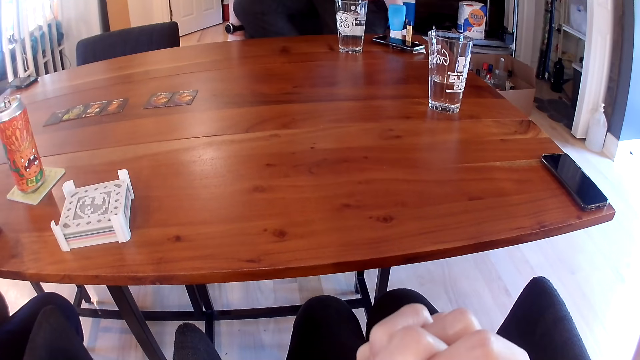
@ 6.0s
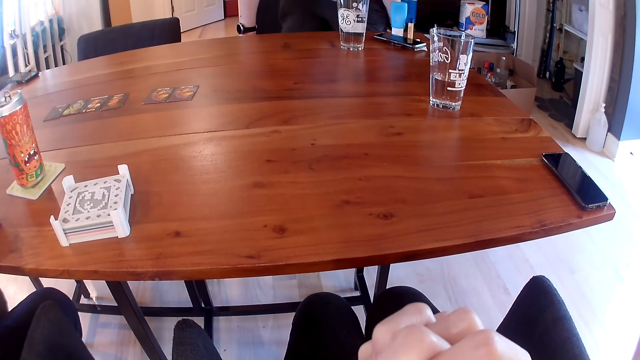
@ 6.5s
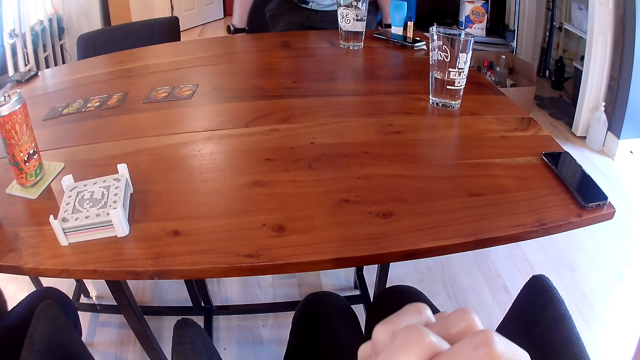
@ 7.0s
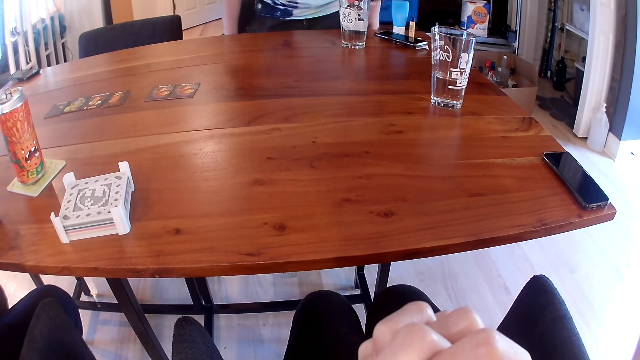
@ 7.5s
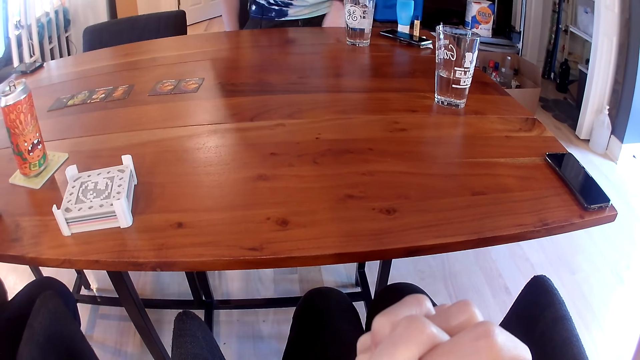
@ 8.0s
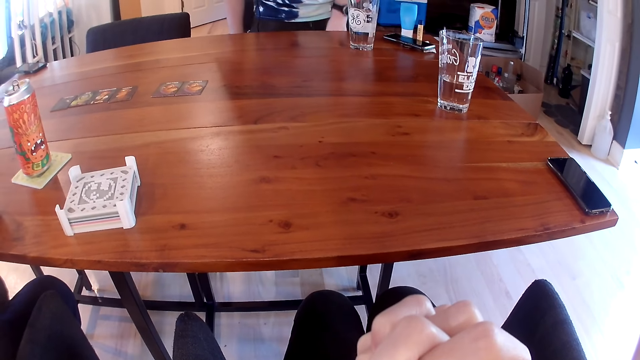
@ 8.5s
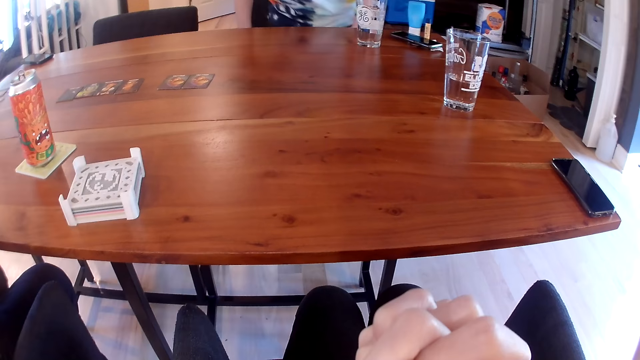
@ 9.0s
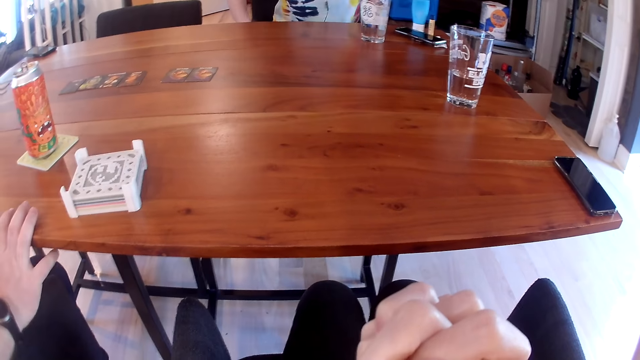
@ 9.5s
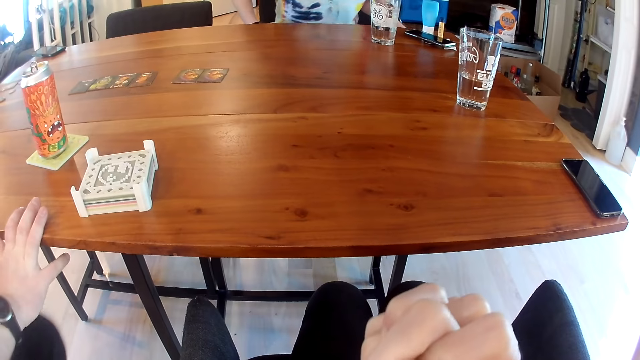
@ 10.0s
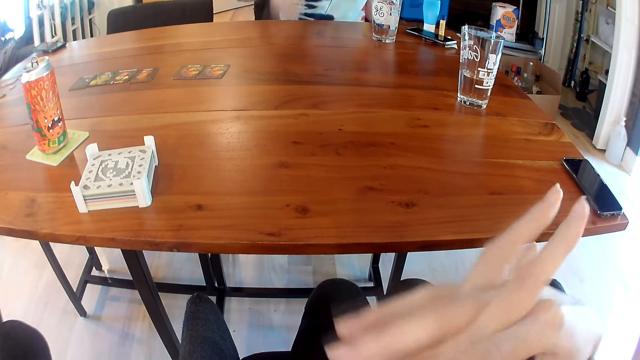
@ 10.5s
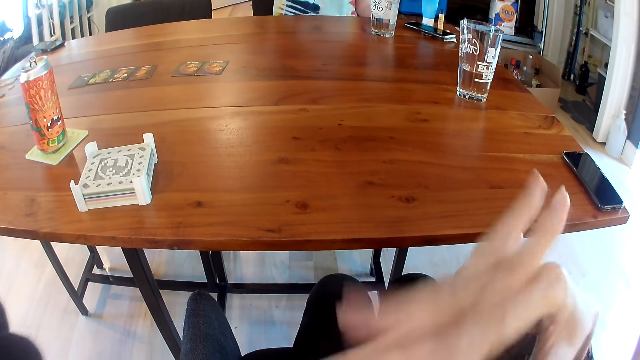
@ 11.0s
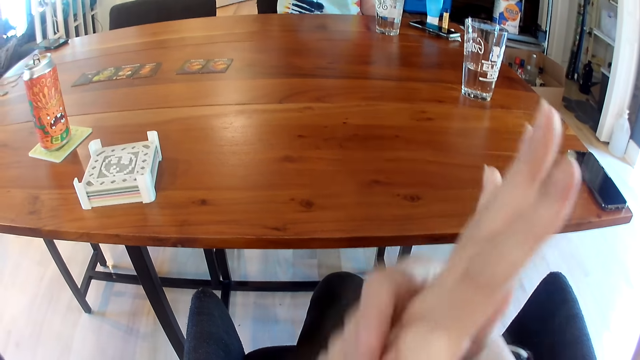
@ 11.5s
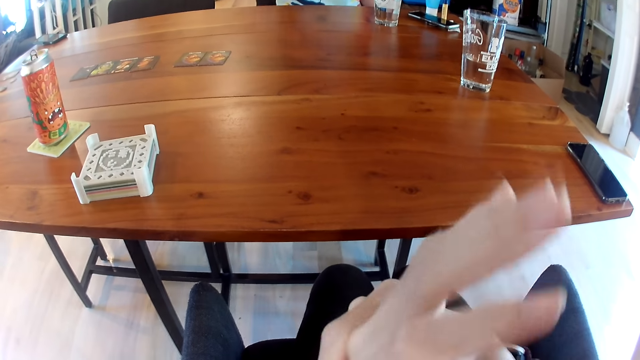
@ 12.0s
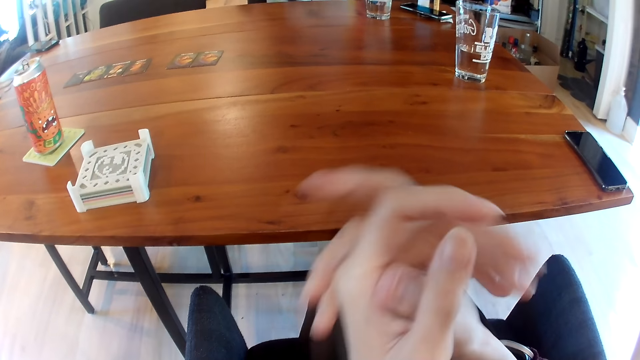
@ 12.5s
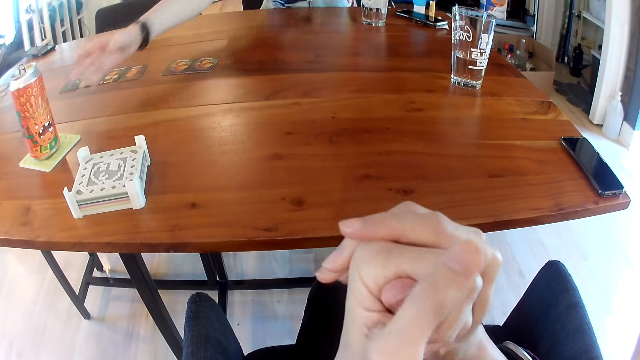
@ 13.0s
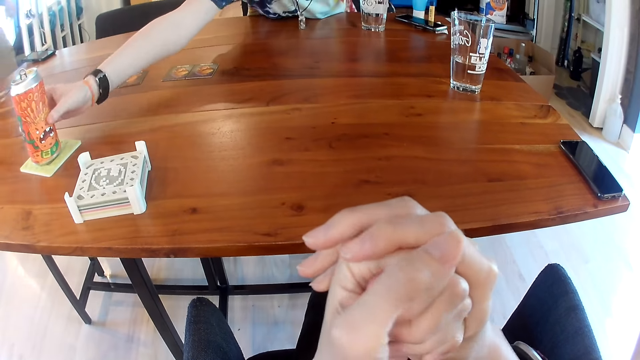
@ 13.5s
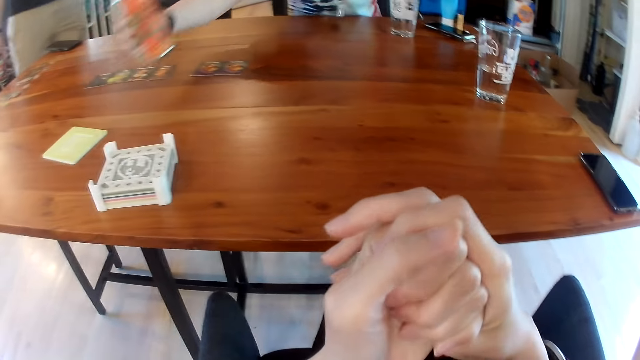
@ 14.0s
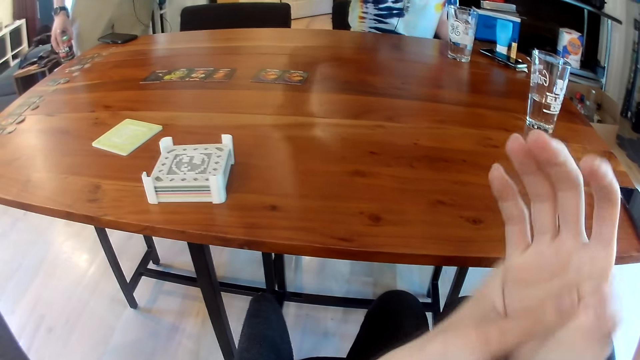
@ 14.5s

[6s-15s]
The camera wearer looks at the table. They look at the hands. They crack the joints. A woman picks a can drink in her right hand.

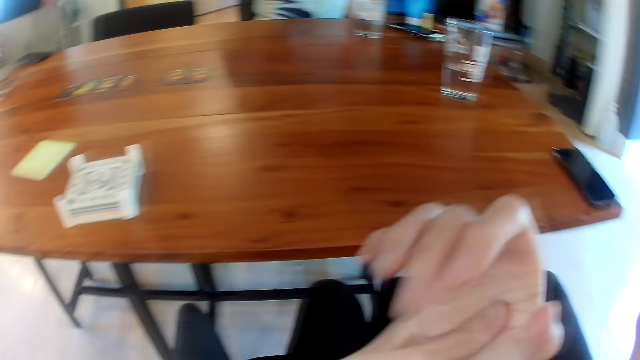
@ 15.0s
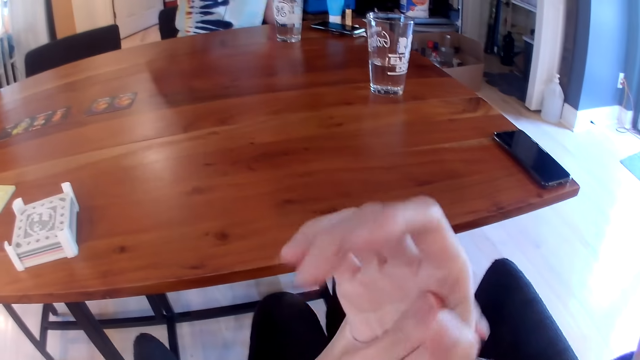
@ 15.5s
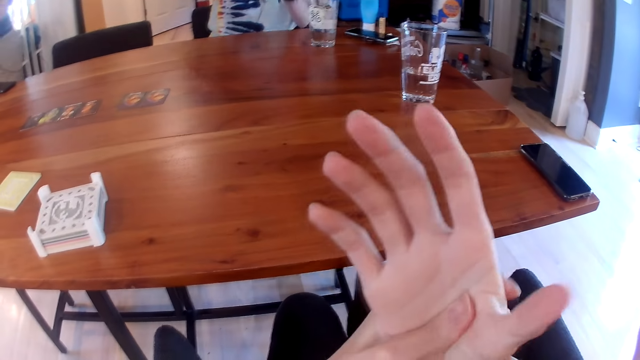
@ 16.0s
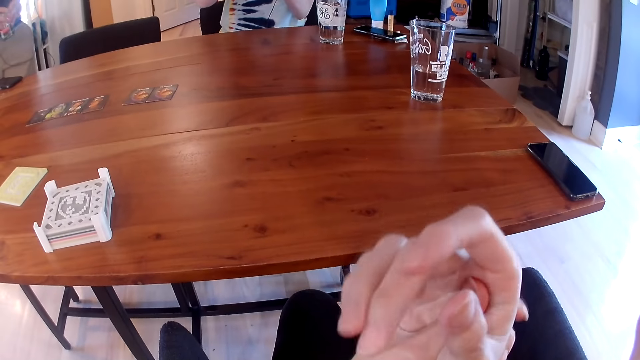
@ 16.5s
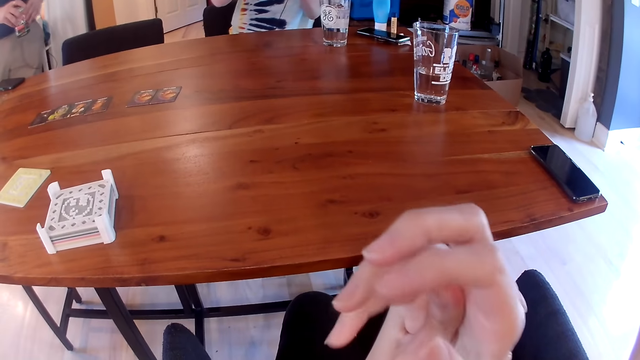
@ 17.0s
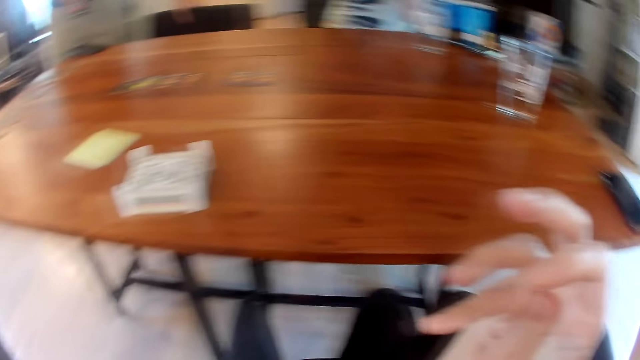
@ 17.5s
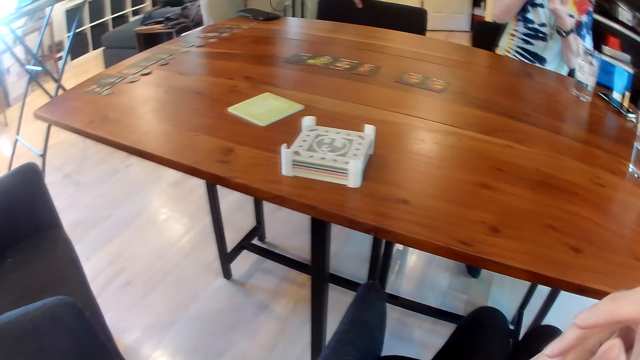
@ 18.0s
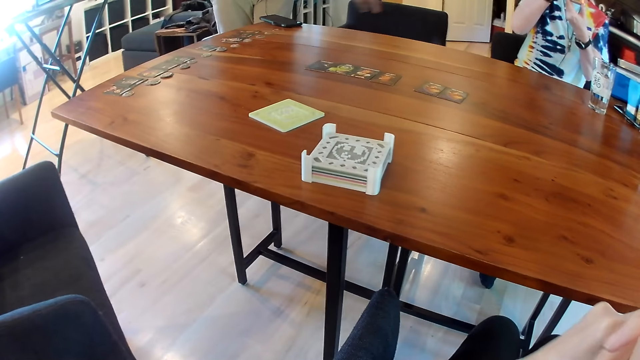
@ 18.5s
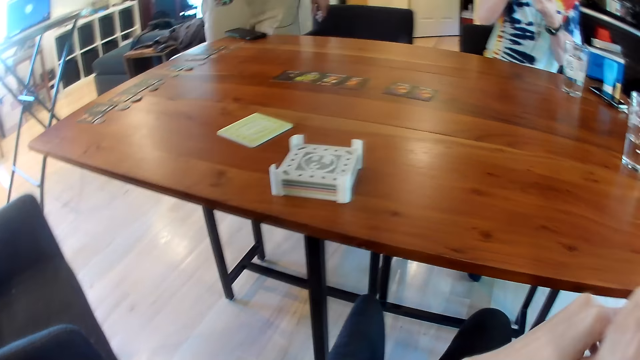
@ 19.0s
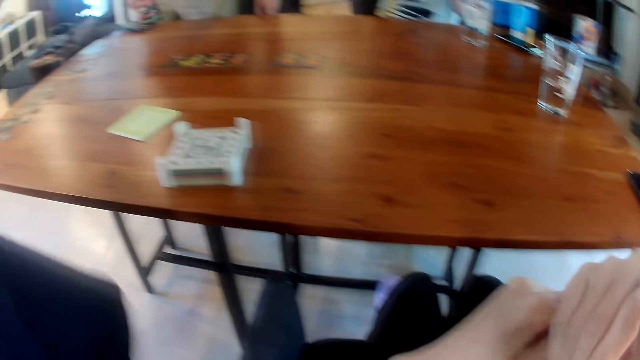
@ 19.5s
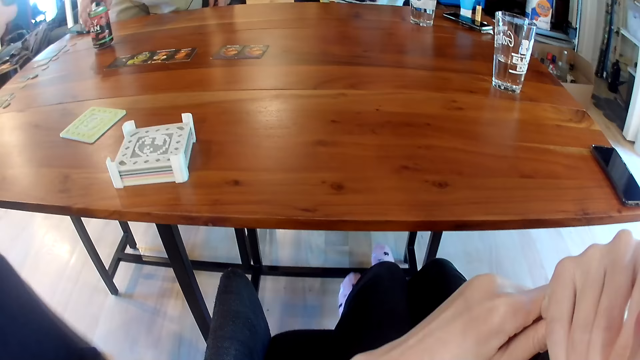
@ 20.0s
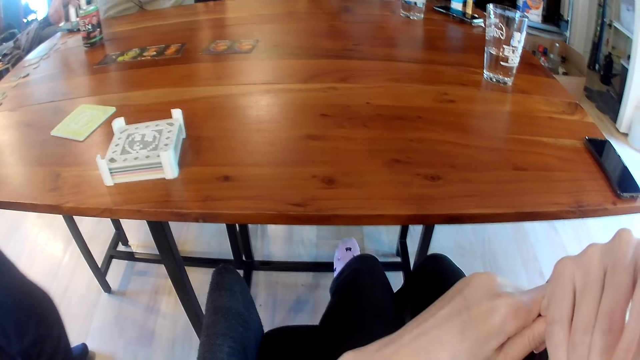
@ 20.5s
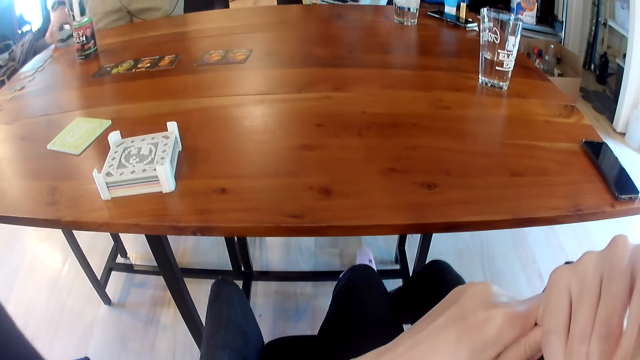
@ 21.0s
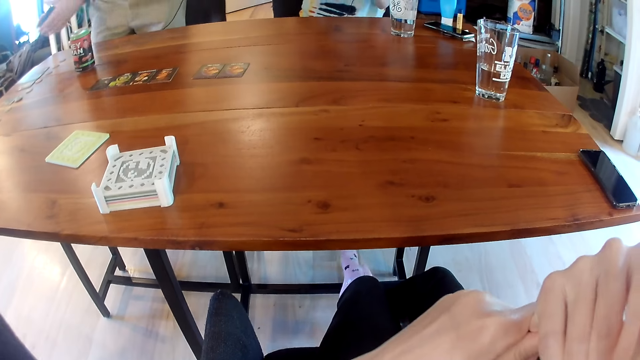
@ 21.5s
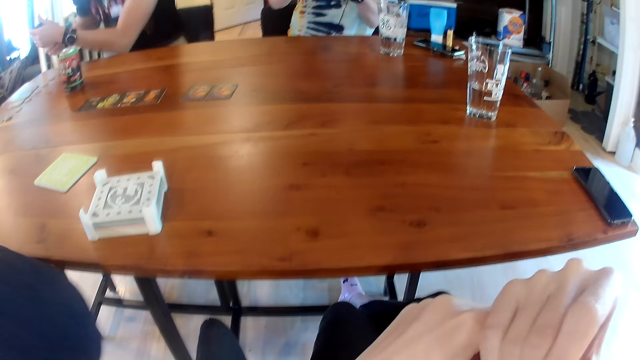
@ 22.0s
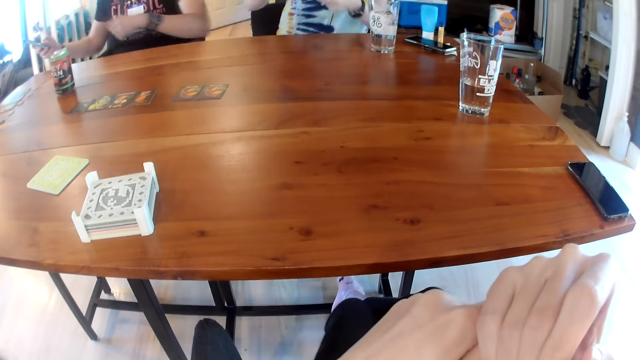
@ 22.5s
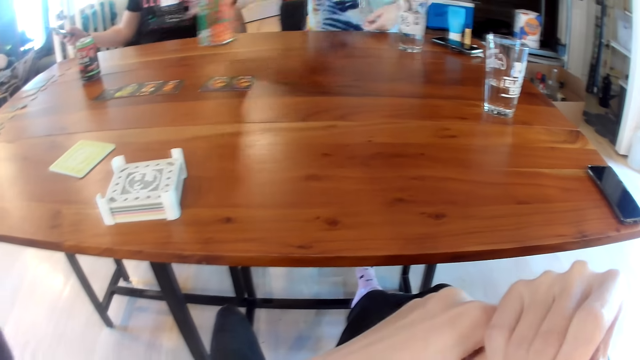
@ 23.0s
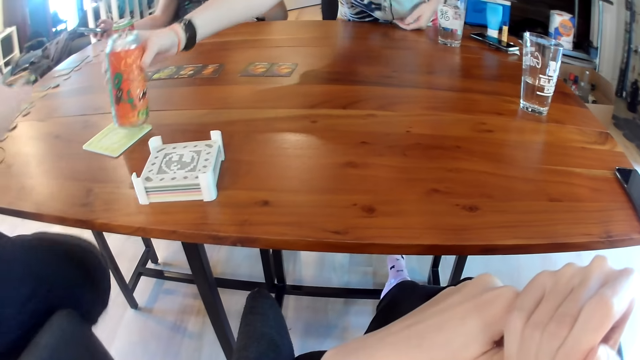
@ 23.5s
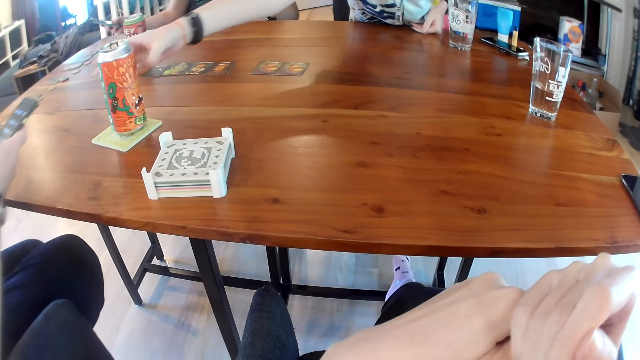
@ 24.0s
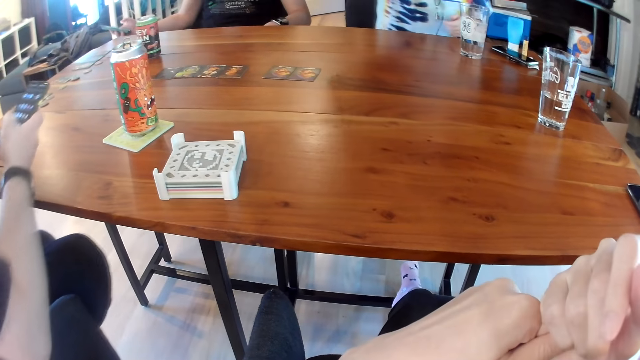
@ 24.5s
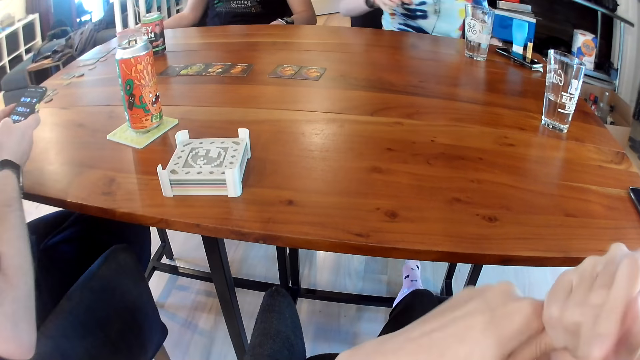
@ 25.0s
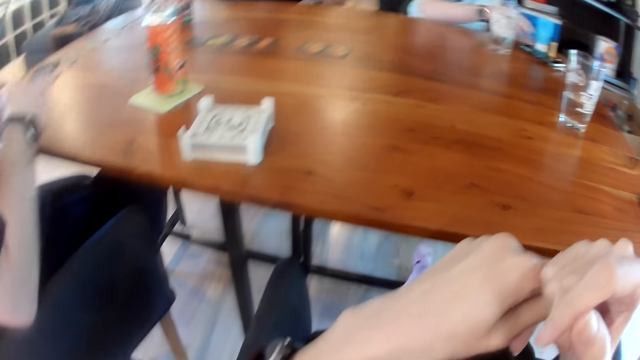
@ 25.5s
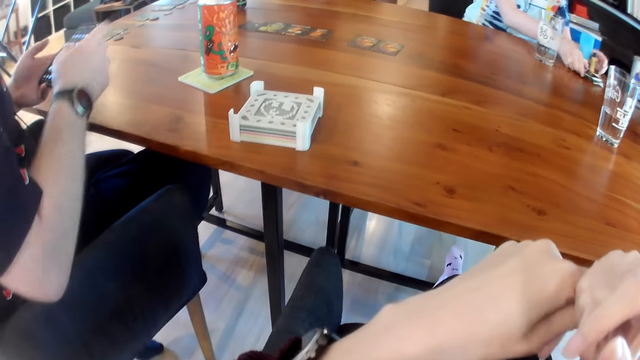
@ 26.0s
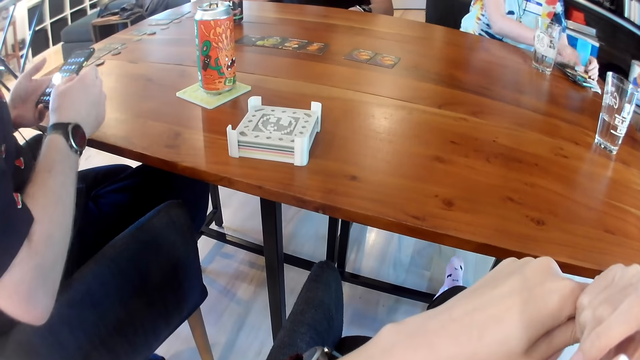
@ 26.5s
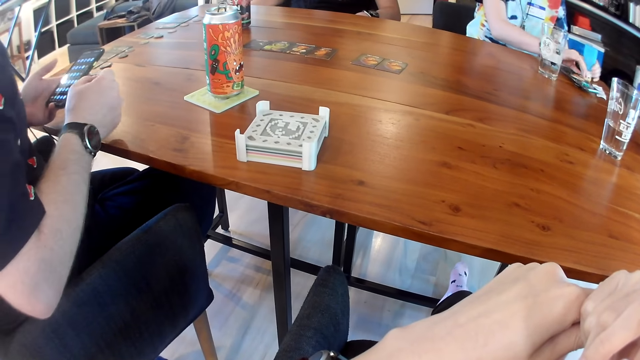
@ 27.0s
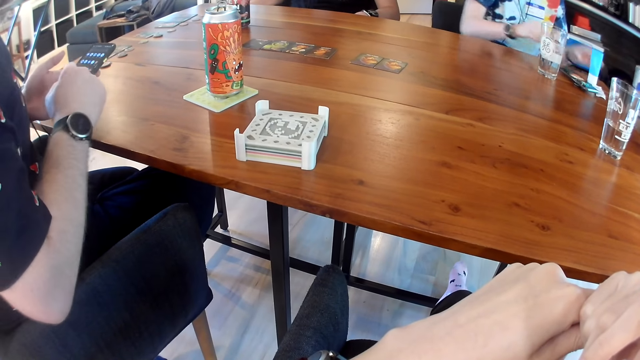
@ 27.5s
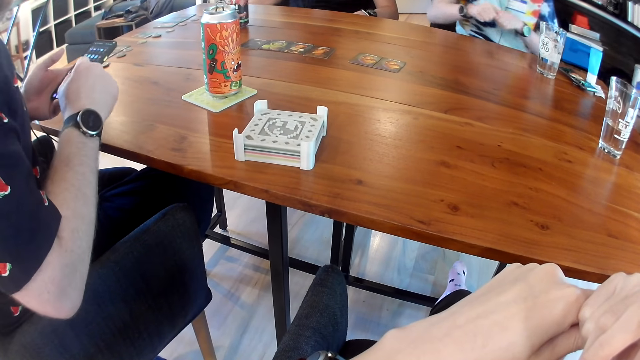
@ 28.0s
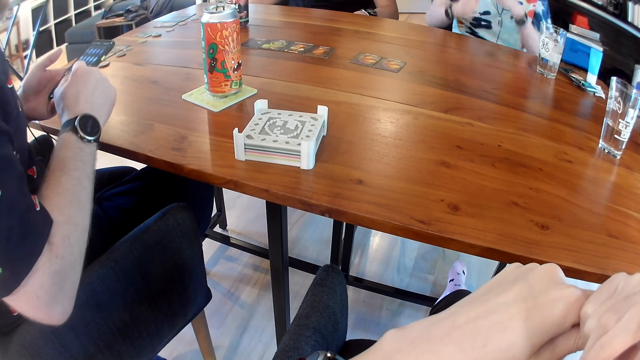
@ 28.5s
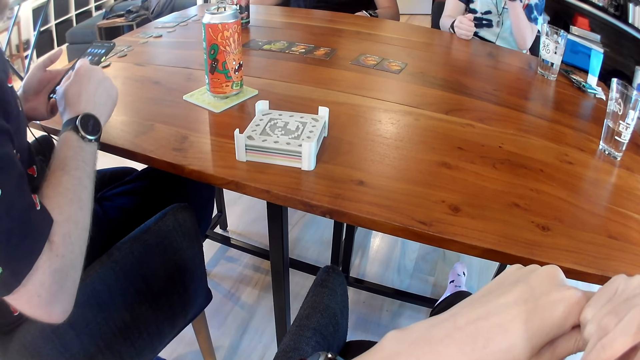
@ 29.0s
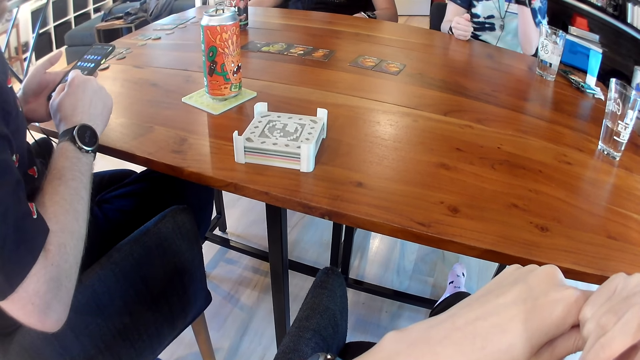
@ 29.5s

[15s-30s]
The camera wearer massages the right hand palm with the left thumb. A man shoves a chair with his left hand. The camera wearer looks at the table mats in the tray. The man drops a can drink in his right hand and picks a phone on the table with his right hand. The camera wearer crosses the legs. The woman drops the can drink in her right hand. Another man operates a phone in his right hand. The camera wearer looks at the legs. The woman moves a phone with her right hand, moves a hand cream in her left hand, and picks a lip gloss with her right hand. The camera wearer looks at the phone of a person. The woman opens the lip gloss with her hands.
